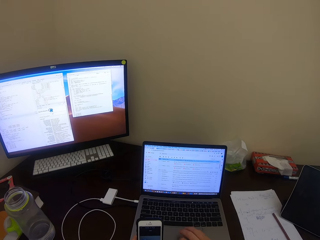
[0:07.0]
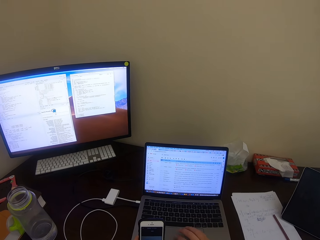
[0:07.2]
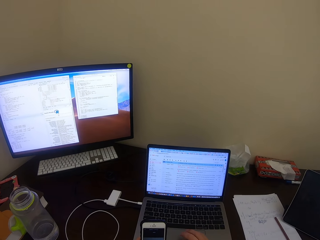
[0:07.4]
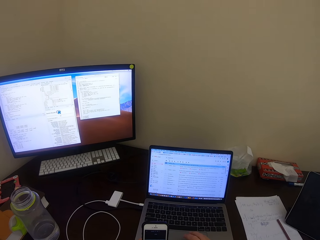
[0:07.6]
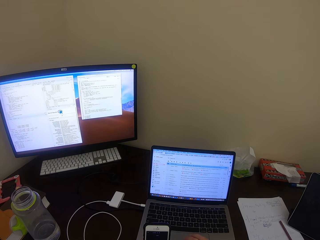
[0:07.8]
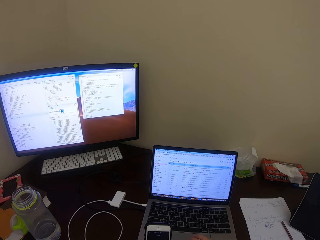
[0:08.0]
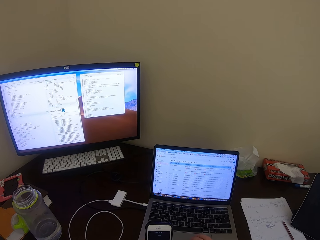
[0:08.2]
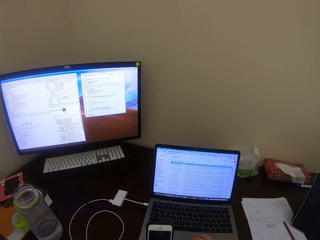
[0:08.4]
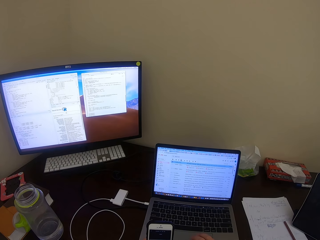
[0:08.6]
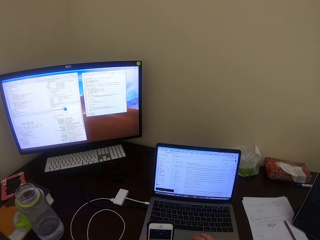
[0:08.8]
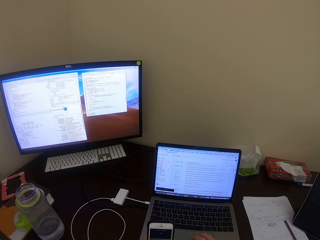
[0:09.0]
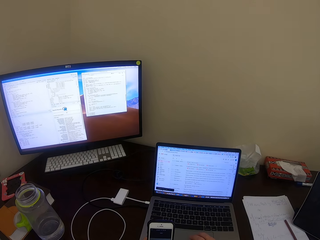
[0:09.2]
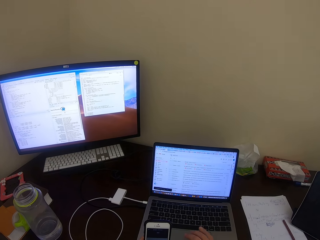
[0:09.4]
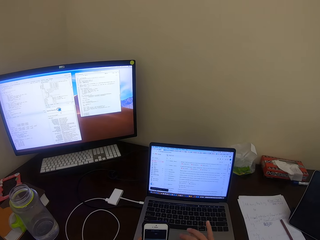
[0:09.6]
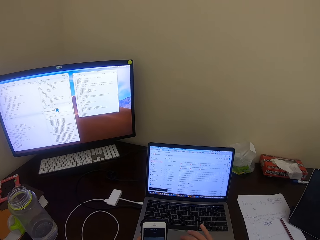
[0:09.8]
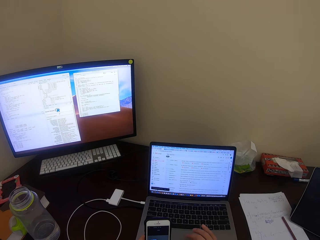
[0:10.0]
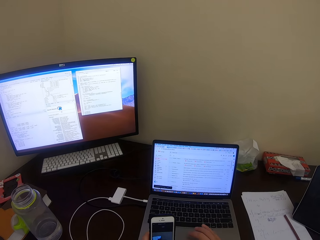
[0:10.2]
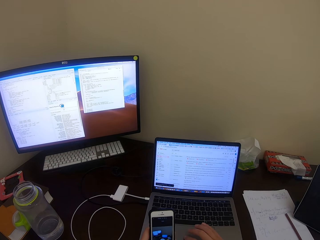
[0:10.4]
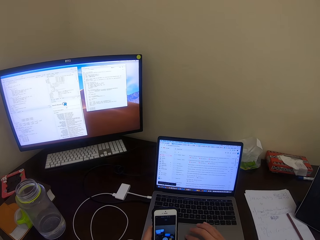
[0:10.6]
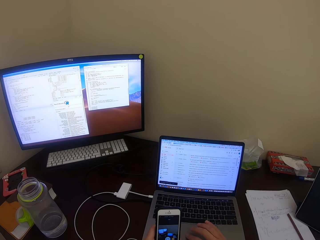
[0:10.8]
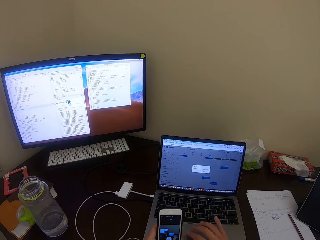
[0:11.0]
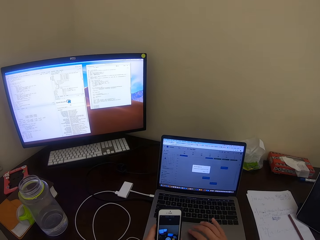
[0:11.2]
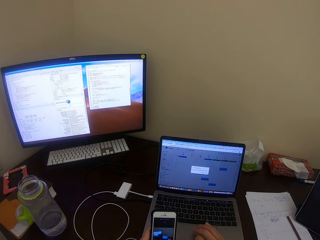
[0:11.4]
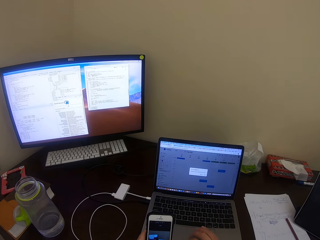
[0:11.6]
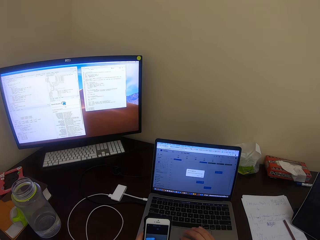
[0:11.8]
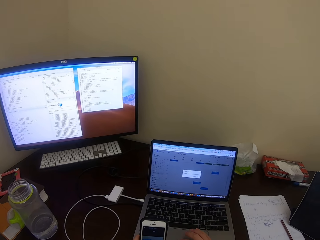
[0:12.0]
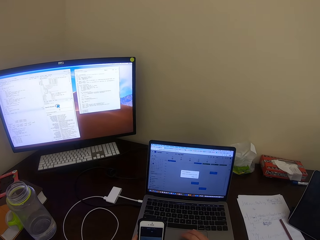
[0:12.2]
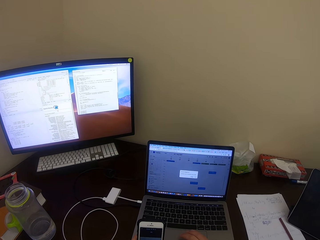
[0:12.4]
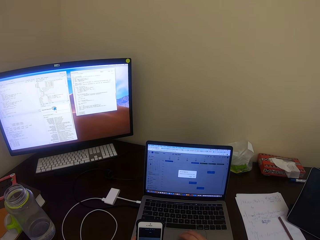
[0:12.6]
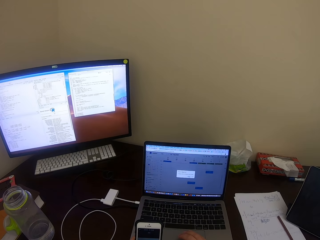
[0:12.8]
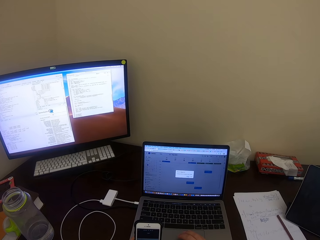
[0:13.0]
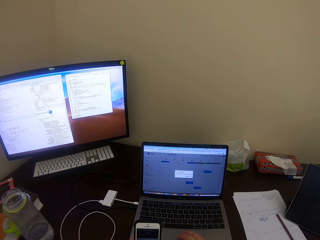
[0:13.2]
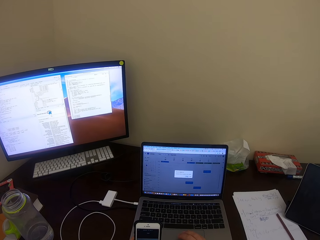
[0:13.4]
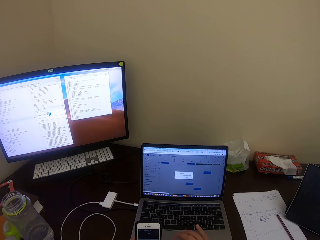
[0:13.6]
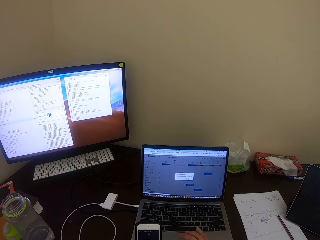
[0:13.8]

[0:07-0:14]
The camera wearer touches the laptop.

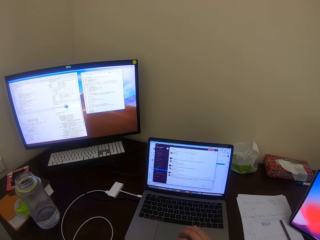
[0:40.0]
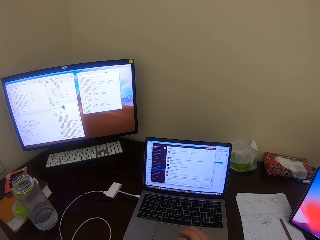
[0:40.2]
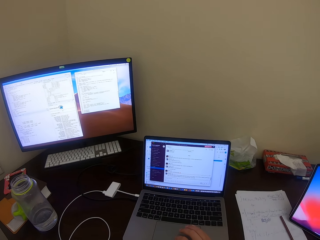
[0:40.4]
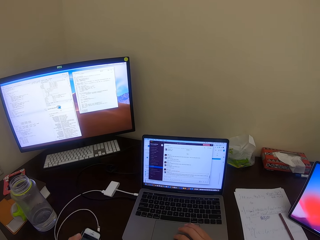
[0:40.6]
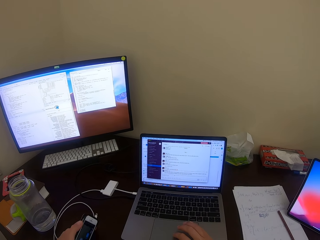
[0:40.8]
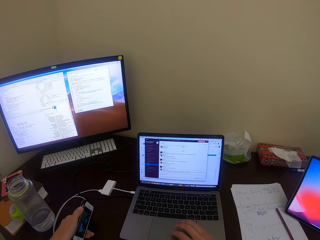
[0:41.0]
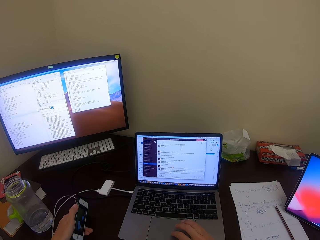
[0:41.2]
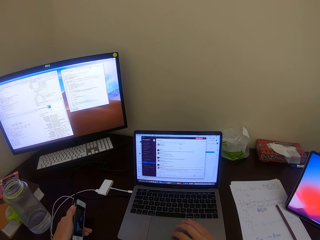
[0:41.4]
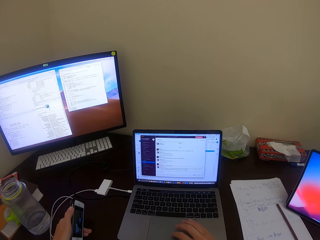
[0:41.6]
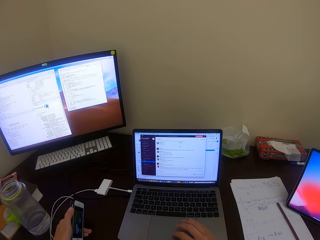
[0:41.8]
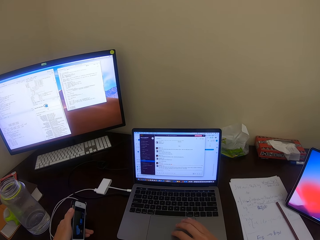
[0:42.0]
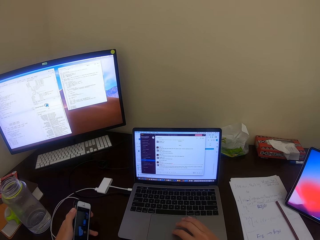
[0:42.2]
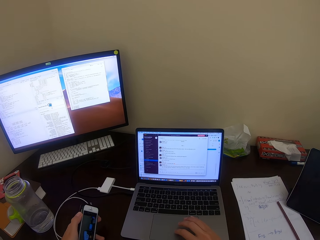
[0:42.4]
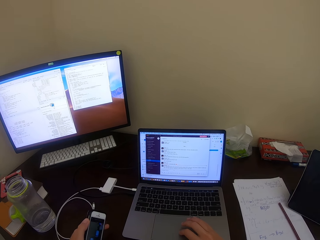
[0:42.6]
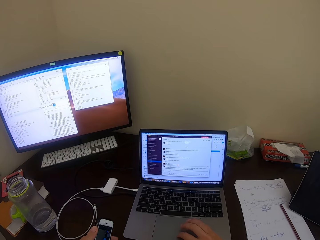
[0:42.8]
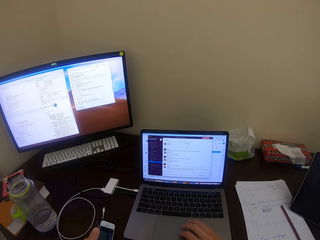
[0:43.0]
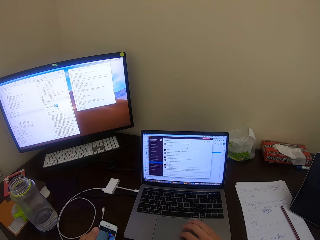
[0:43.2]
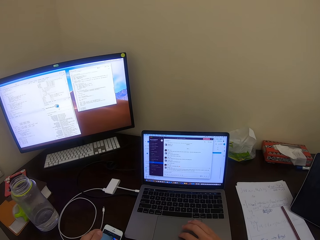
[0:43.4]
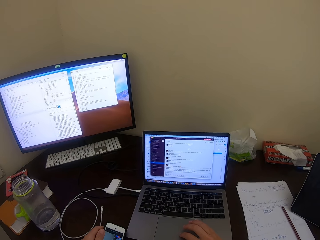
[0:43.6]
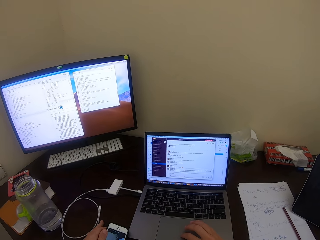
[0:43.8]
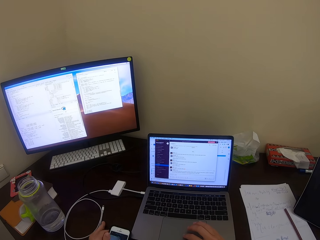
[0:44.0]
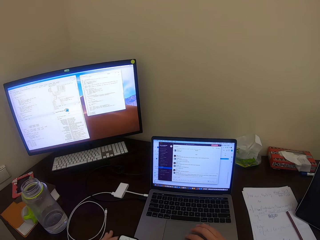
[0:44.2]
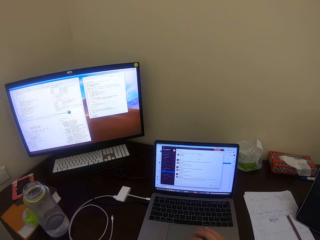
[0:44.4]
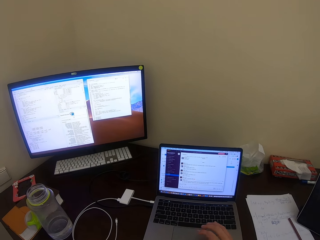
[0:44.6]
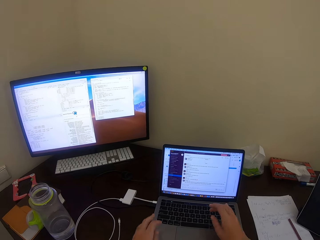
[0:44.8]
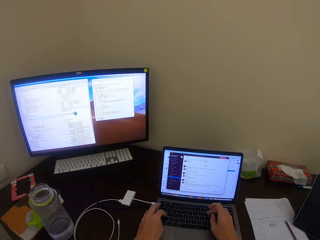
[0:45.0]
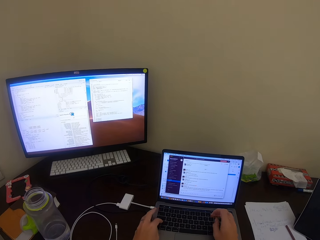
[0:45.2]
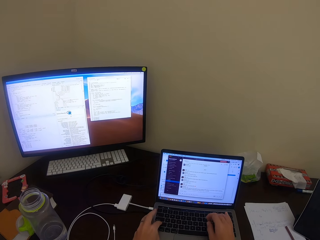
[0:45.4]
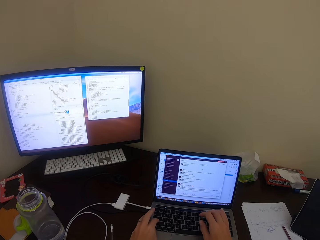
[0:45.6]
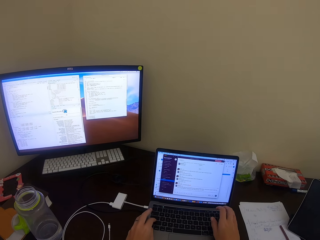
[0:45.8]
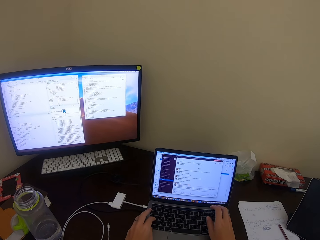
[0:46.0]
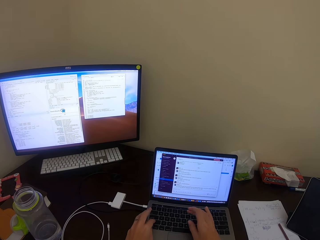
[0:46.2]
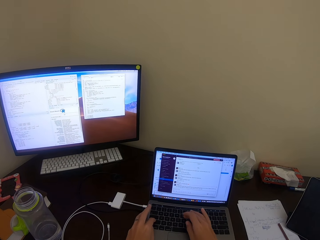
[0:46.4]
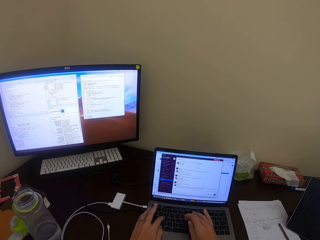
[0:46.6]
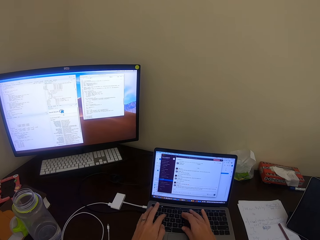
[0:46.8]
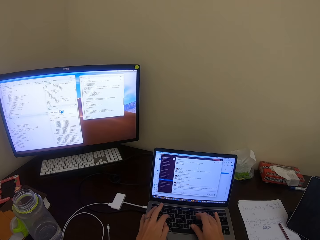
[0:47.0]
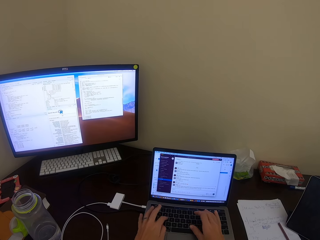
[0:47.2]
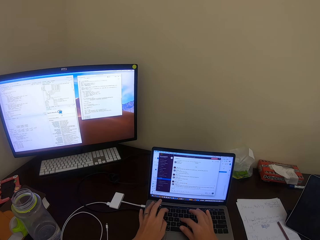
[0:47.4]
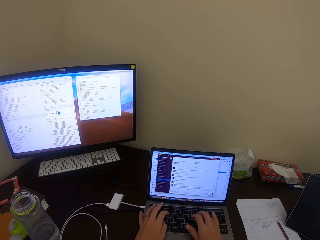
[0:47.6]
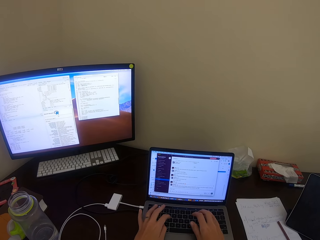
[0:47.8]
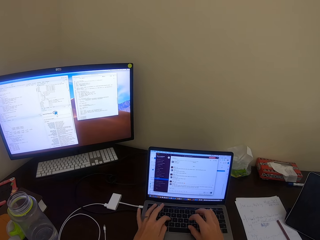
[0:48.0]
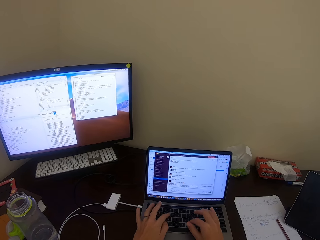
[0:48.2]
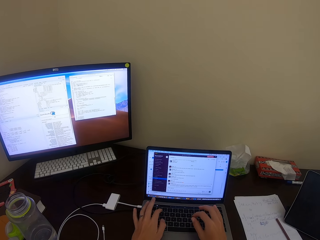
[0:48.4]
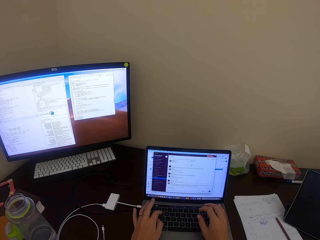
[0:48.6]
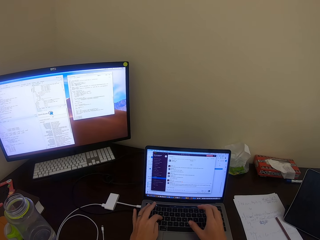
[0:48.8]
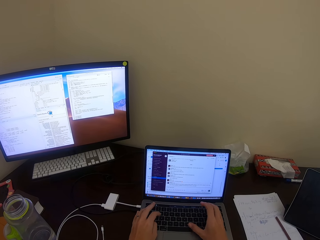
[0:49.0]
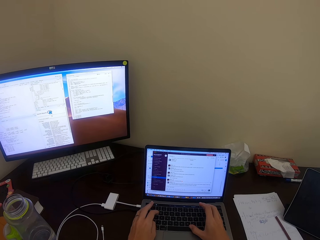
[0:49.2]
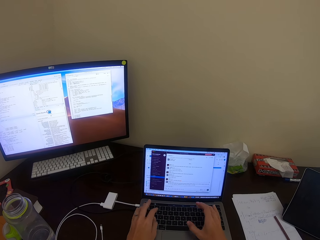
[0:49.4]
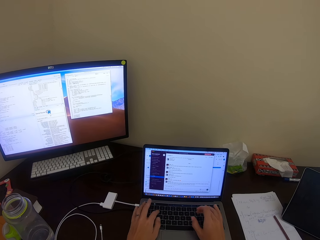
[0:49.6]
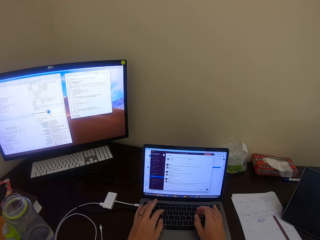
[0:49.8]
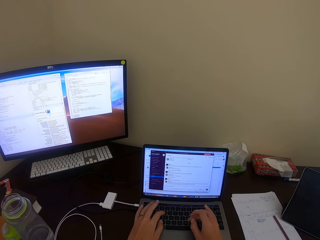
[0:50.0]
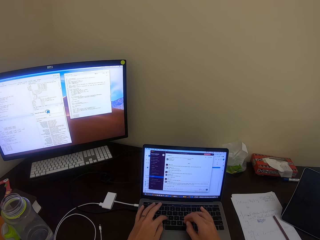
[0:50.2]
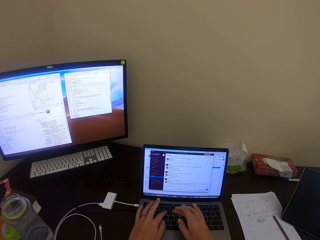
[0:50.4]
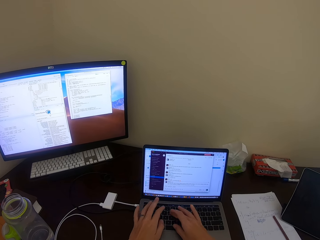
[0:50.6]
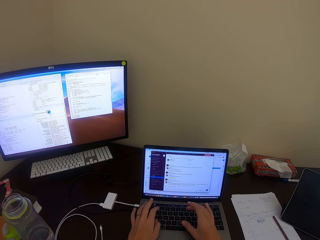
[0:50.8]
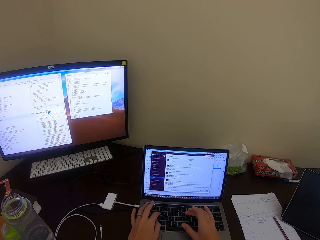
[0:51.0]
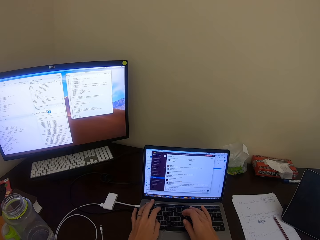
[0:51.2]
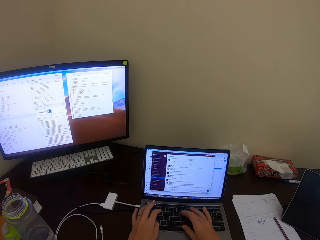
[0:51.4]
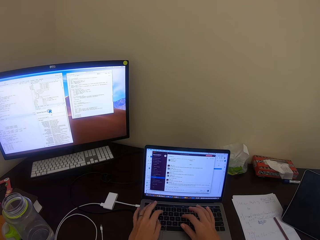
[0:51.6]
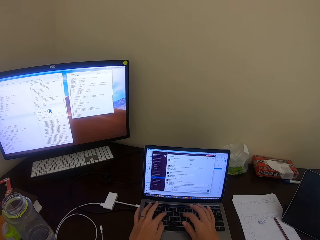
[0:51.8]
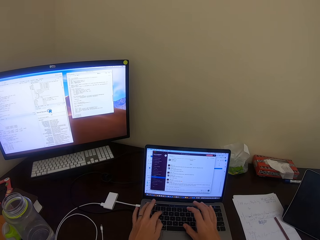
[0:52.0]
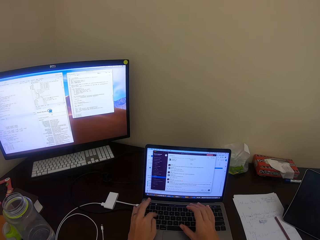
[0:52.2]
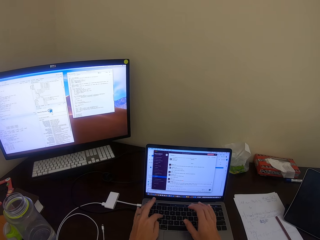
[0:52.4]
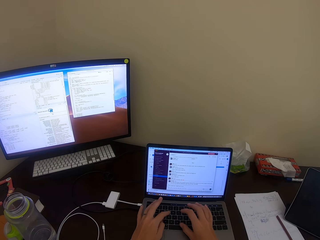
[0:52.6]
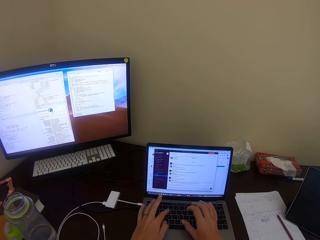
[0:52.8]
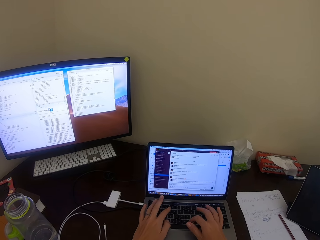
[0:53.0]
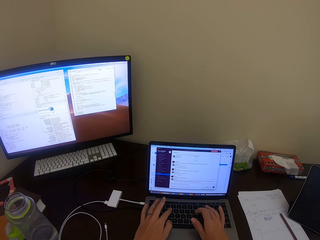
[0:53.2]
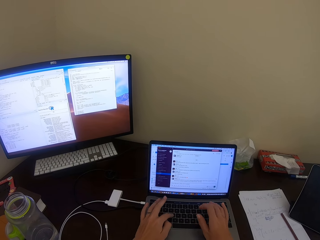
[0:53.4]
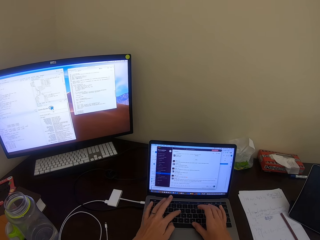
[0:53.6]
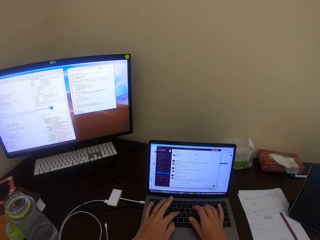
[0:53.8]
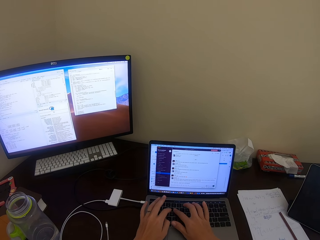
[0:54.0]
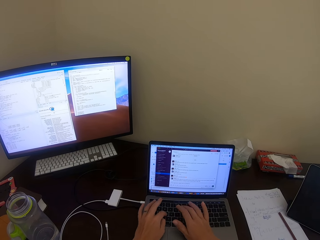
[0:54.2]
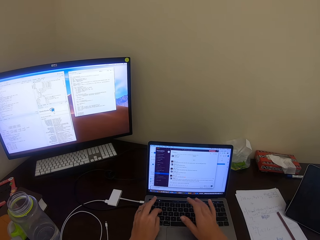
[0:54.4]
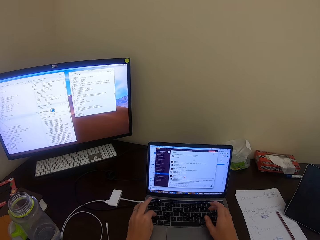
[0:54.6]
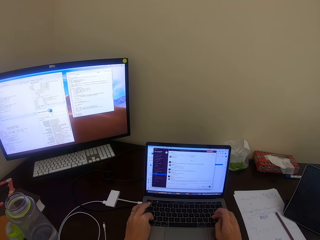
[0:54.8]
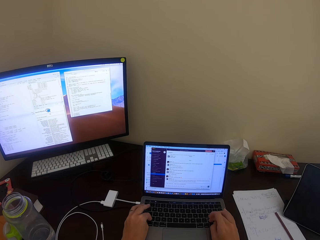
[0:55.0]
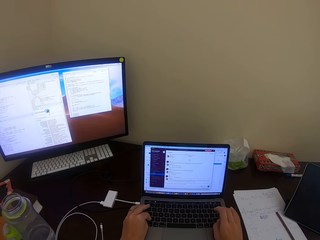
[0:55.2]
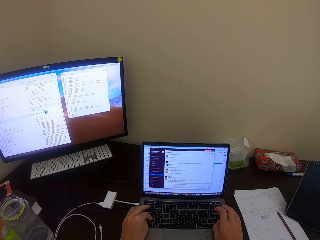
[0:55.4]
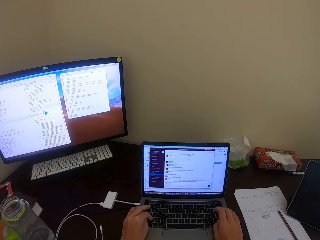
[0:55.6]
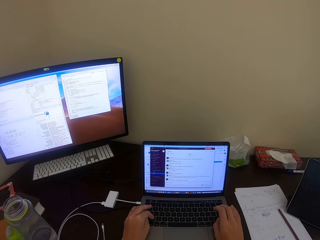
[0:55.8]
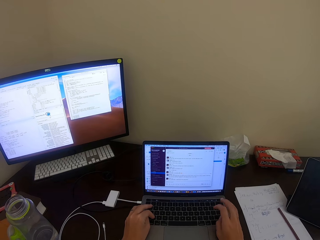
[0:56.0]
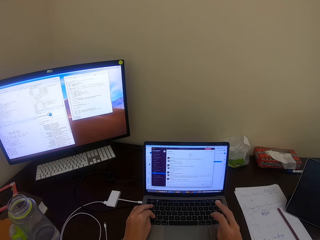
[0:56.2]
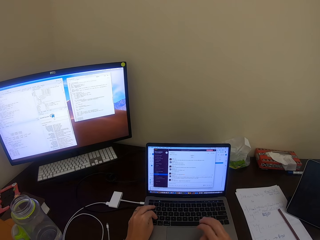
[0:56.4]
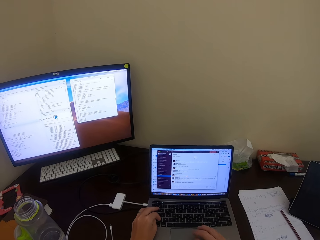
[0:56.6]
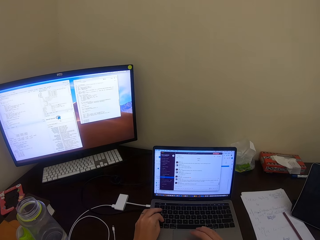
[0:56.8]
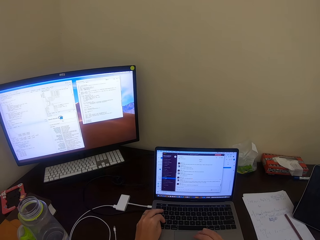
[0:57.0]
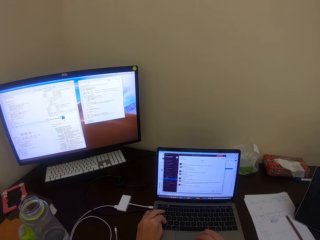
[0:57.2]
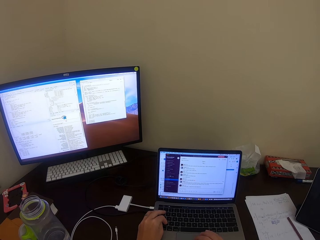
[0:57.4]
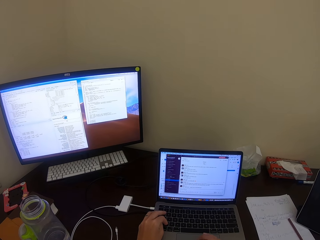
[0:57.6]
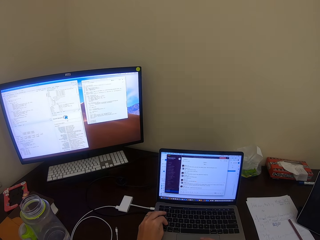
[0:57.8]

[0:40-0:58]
The camera wearer swings the left hand. They swing the right hand. They touch the laptop.
